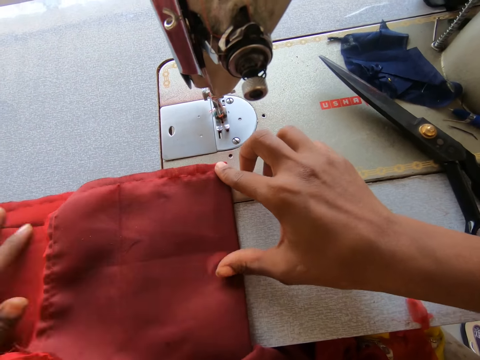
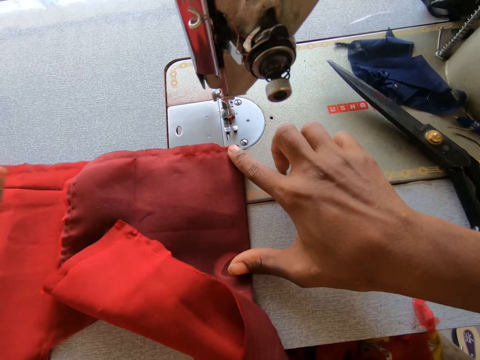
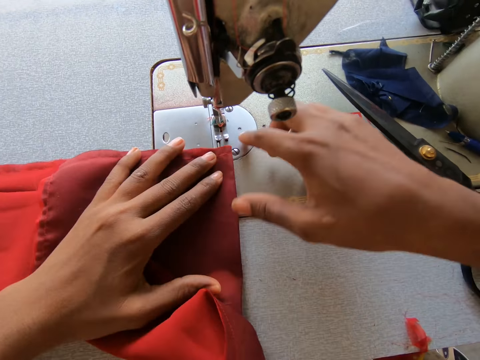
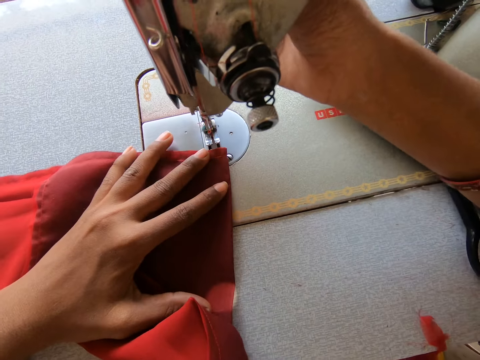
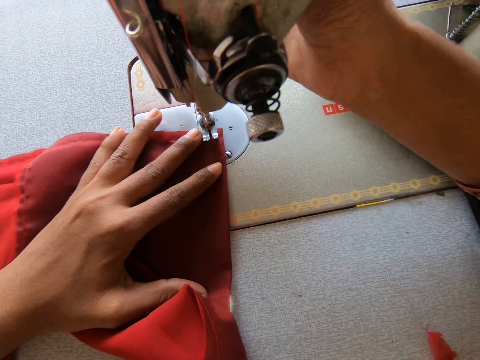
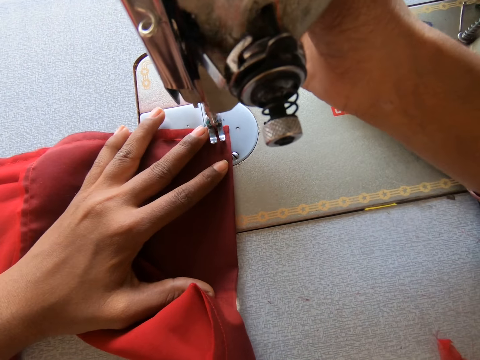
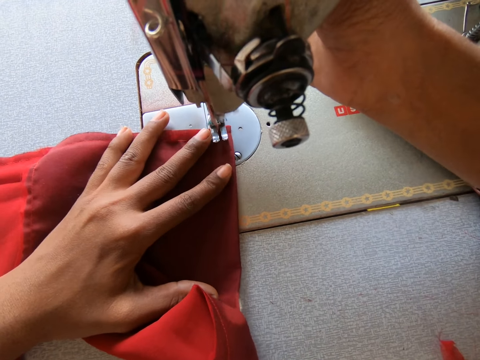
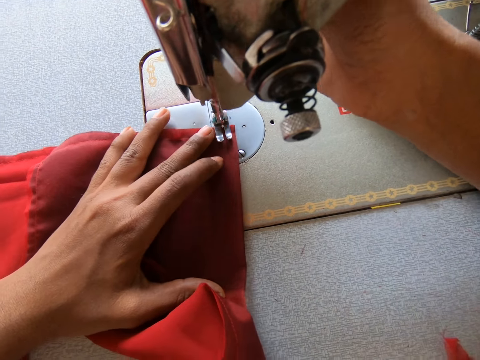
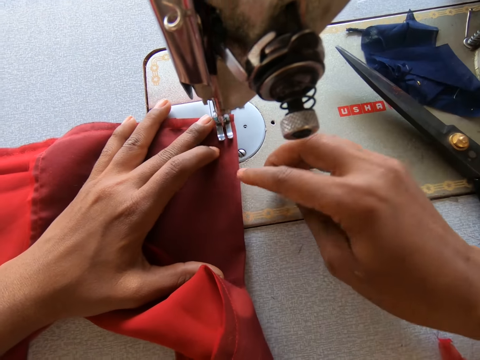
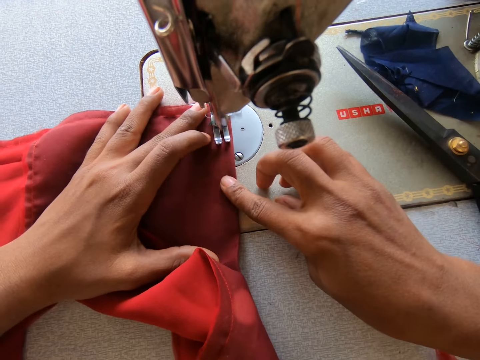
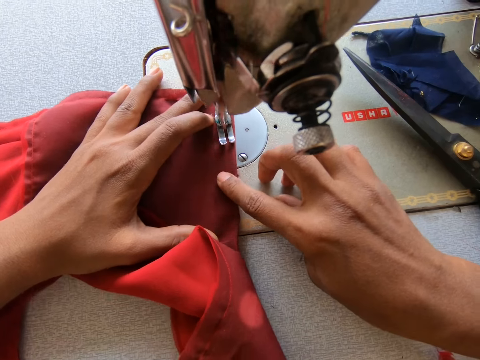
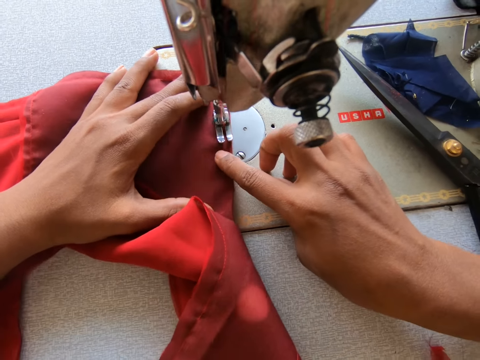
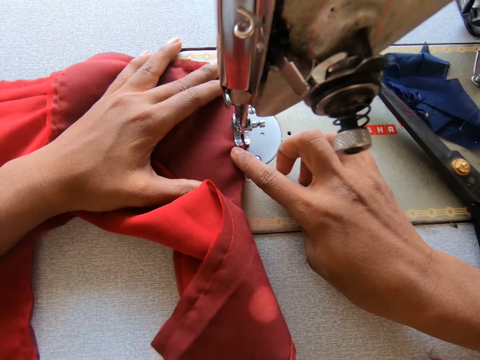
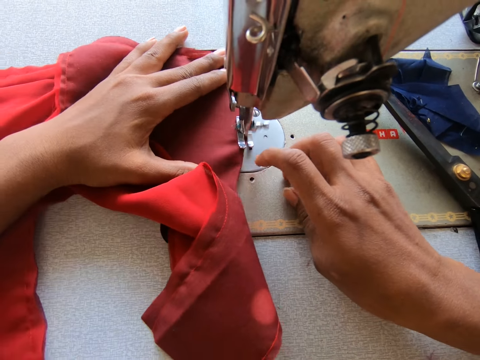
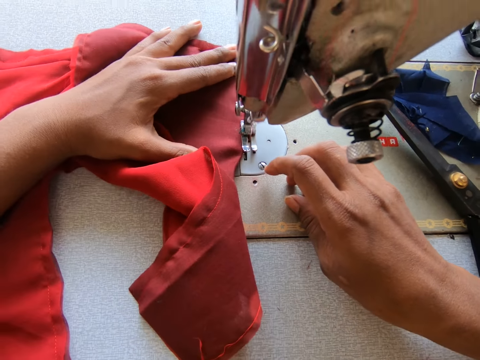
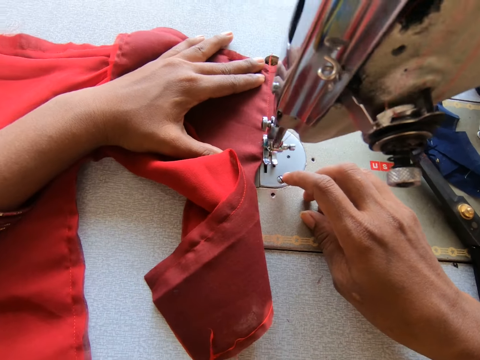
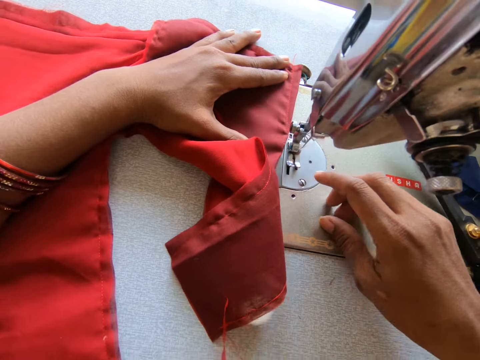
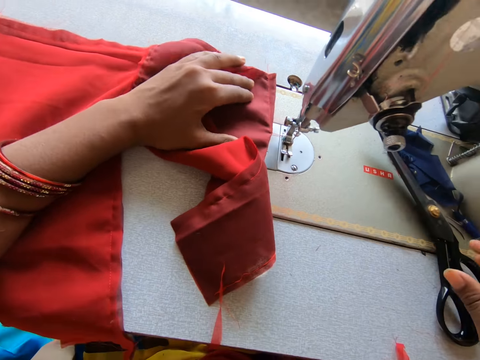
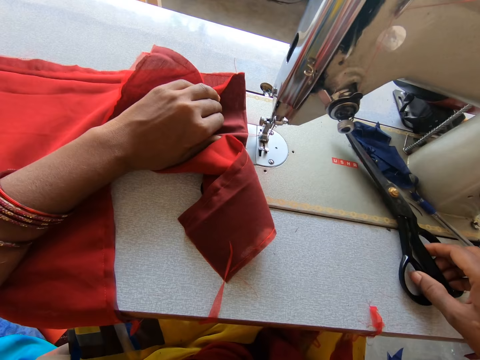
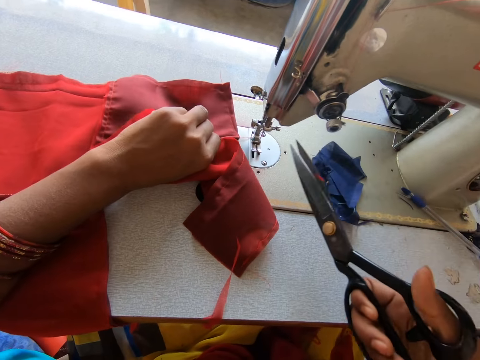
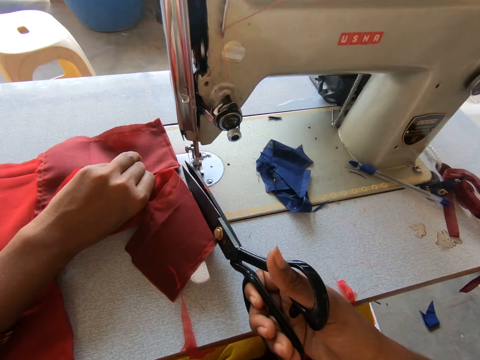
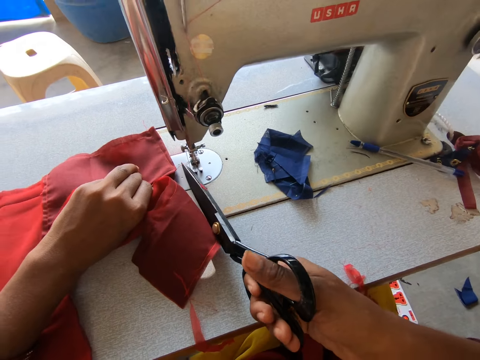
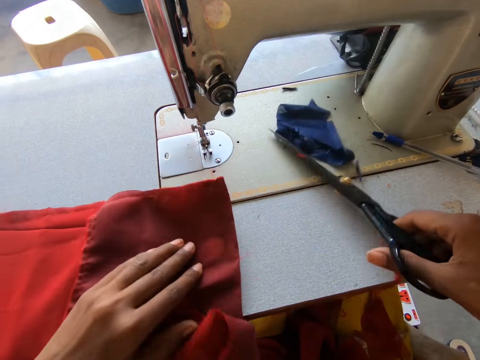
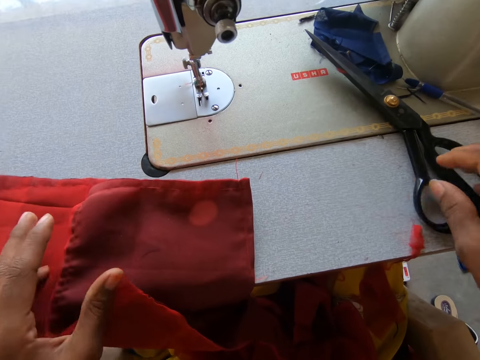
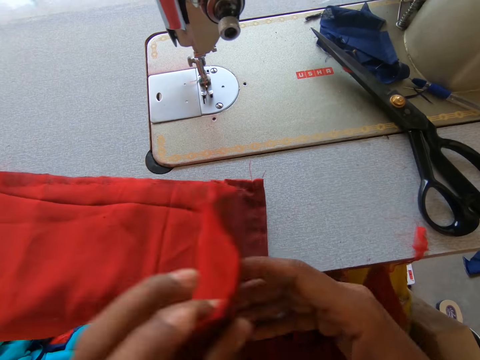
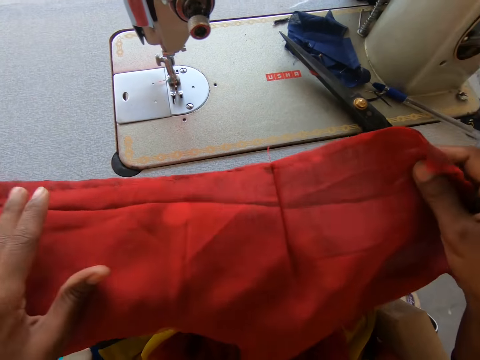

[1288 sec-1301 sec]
The camera wearer sews the piece of cloth with the sewing machine. They take the scissors on the sewing machine. They cut off the thread with the scissors.

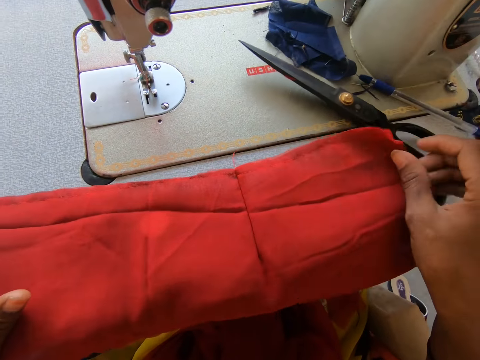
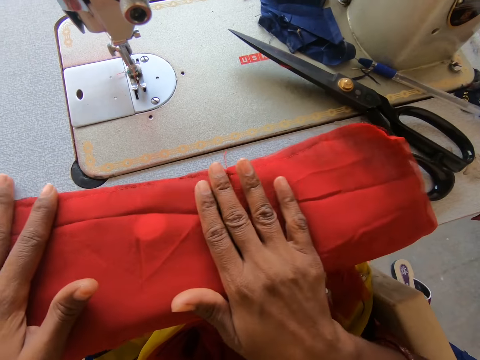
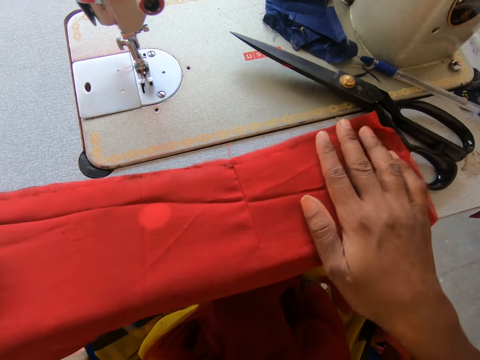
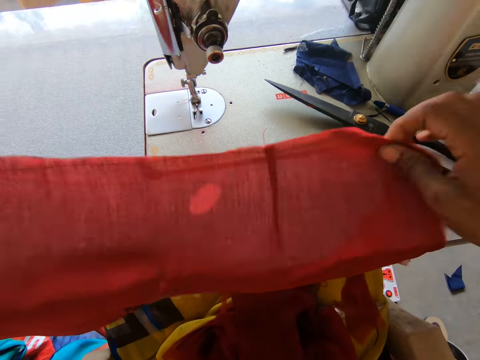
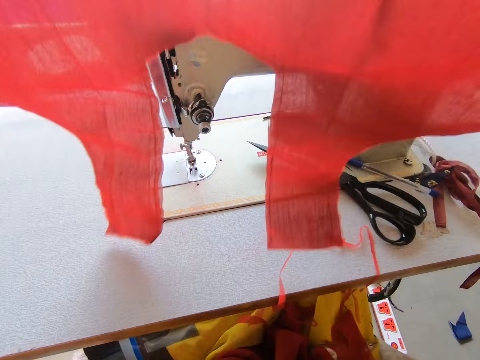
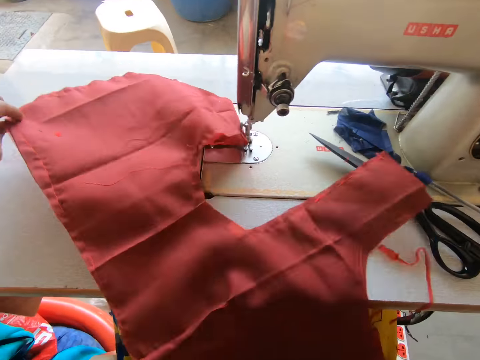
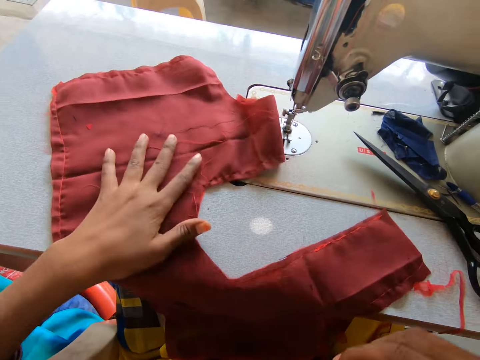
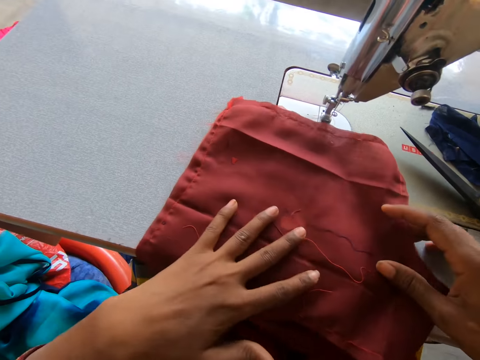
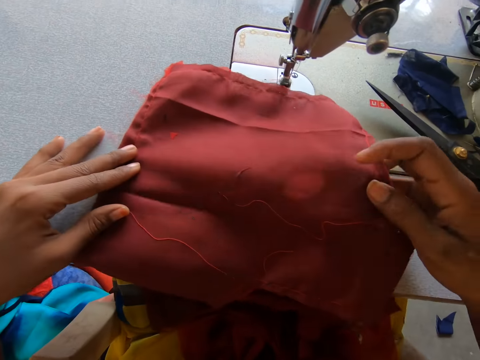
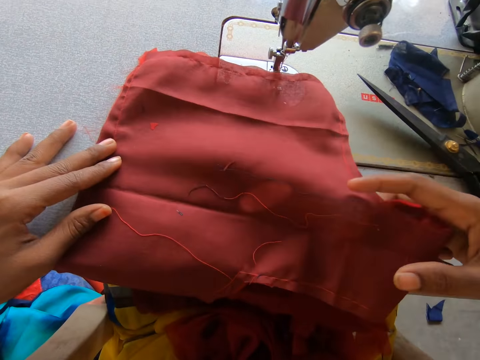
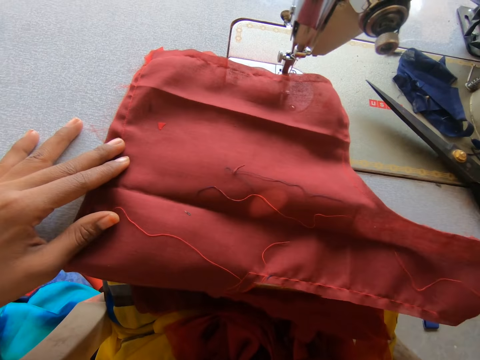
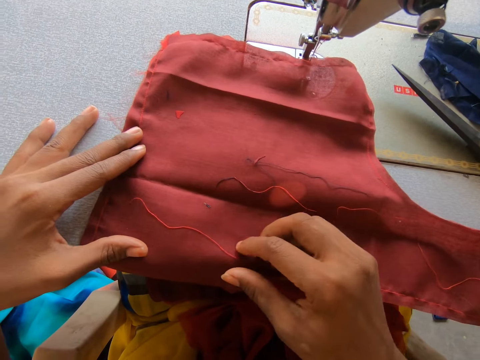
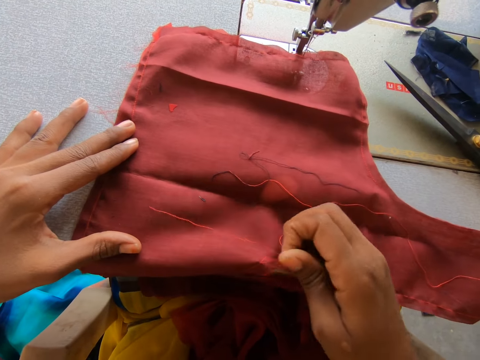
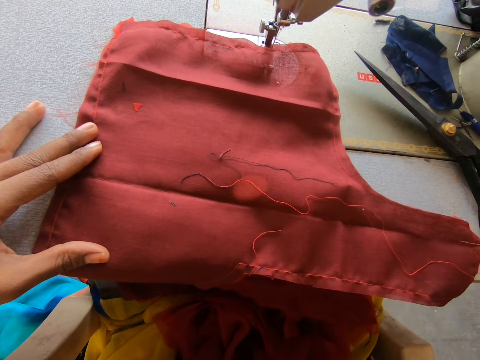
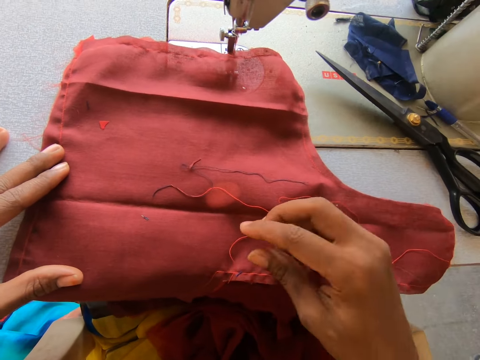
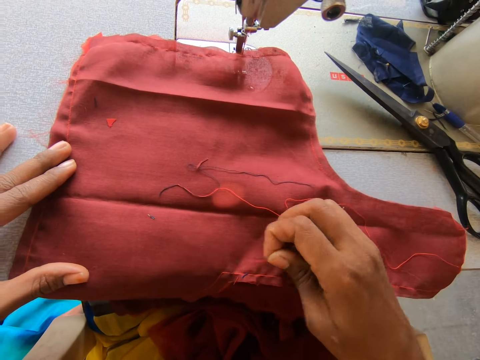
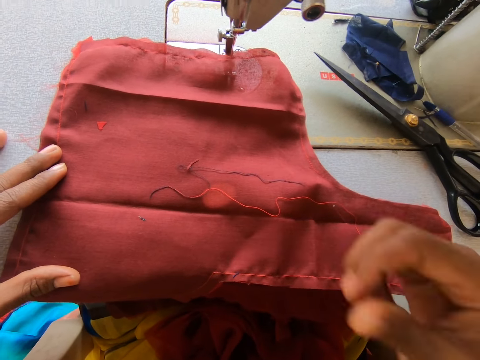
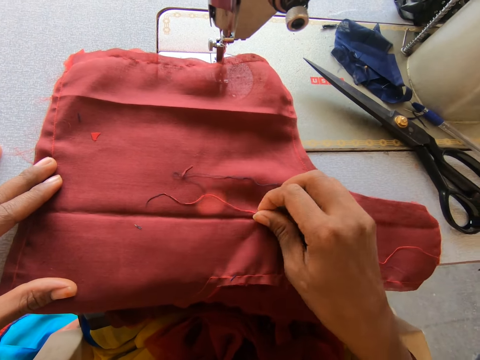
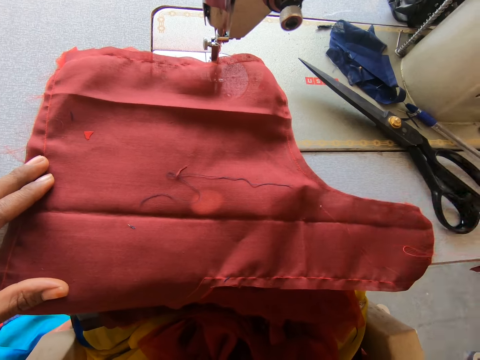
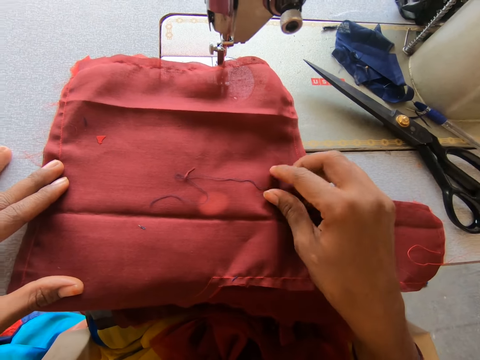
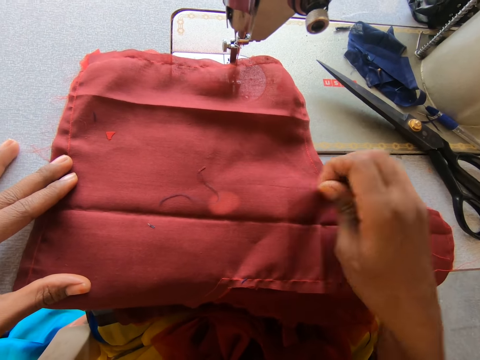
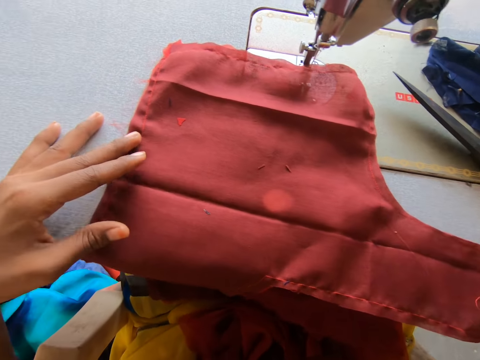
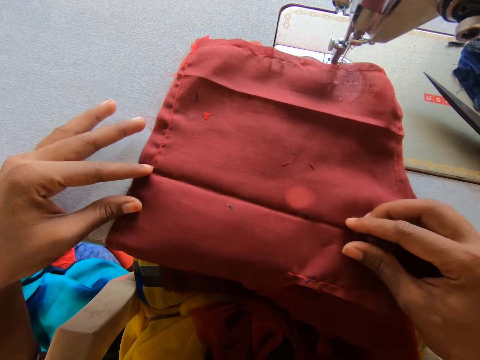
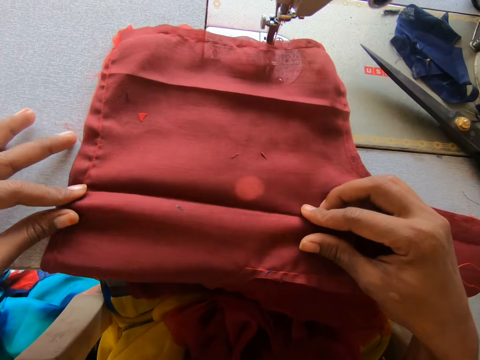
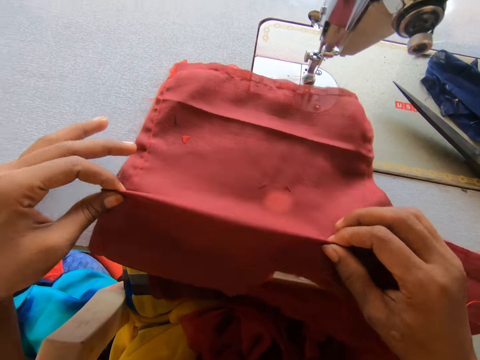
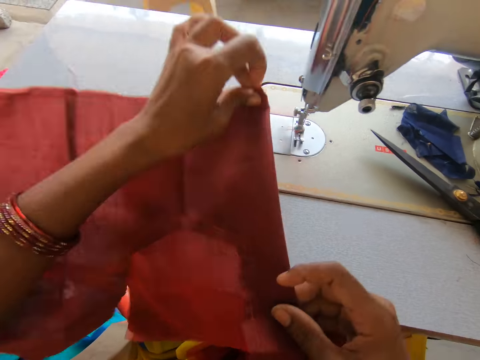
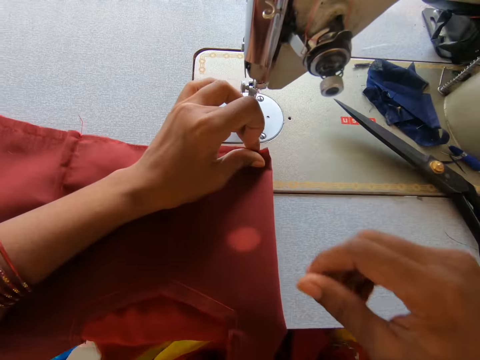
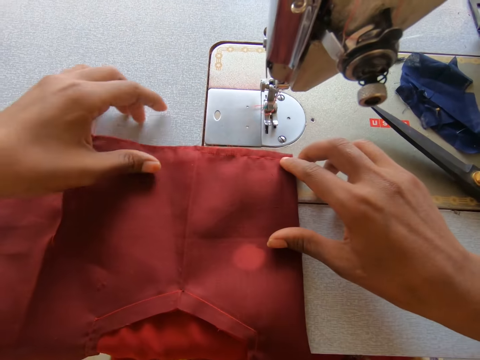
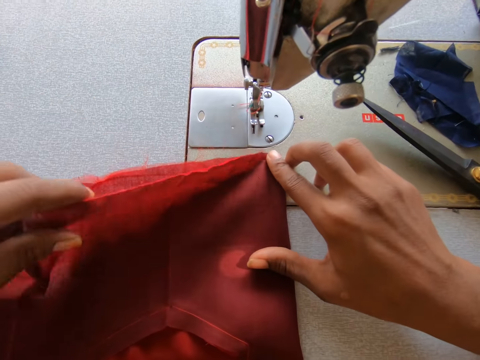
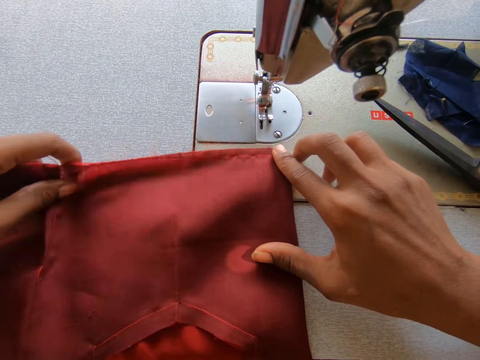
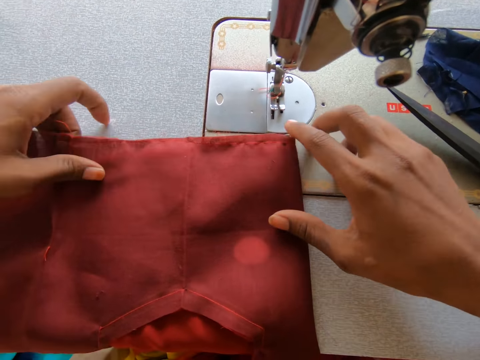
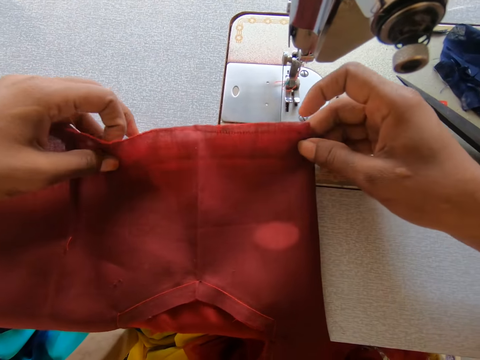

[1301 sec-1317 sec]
The camera wearer straightens the fabric. They flip the piece of cloth. They remove the thread from the piece of cloth.
